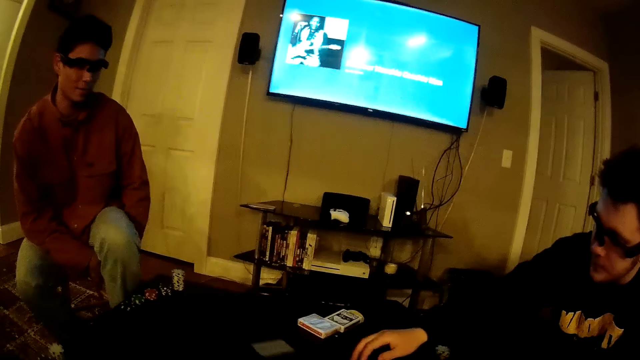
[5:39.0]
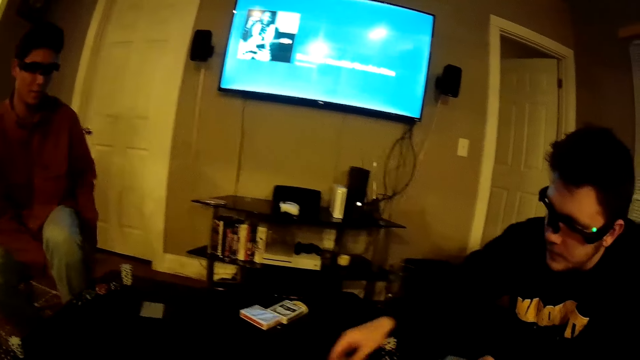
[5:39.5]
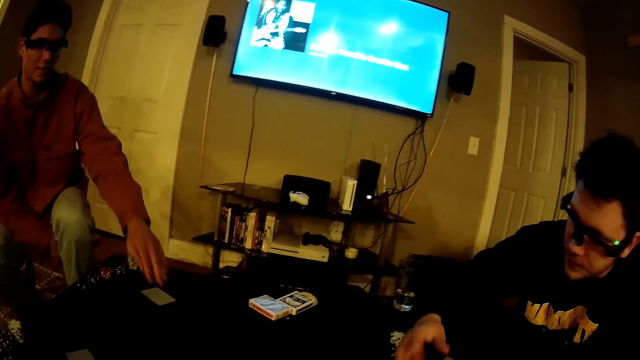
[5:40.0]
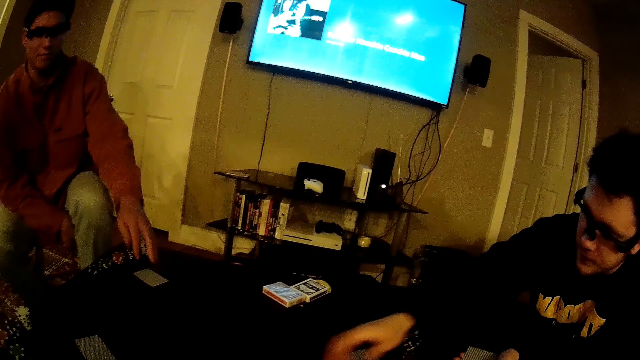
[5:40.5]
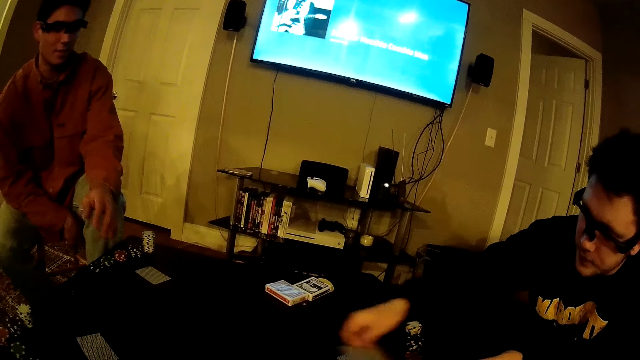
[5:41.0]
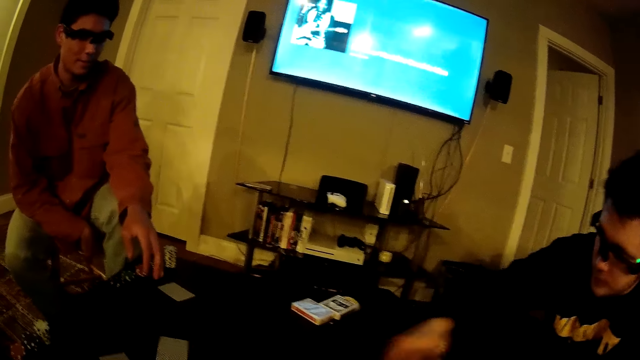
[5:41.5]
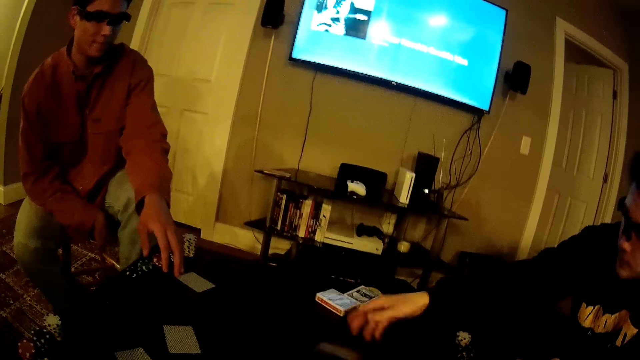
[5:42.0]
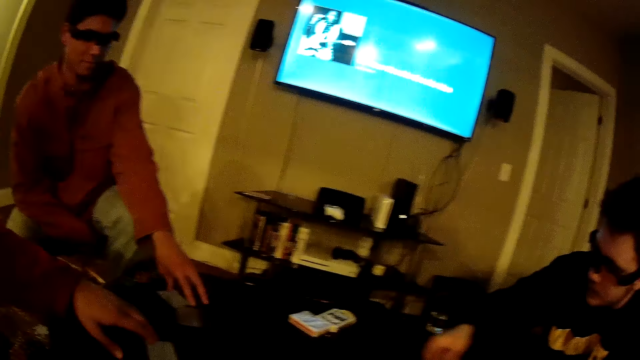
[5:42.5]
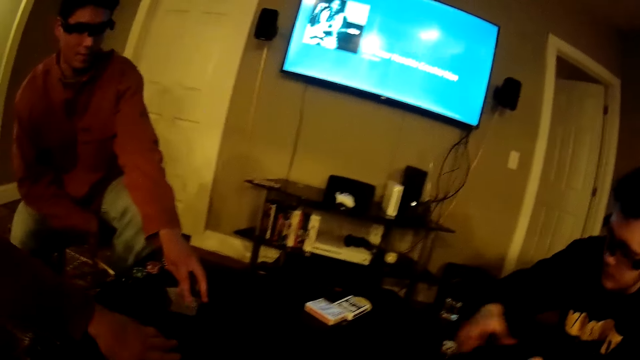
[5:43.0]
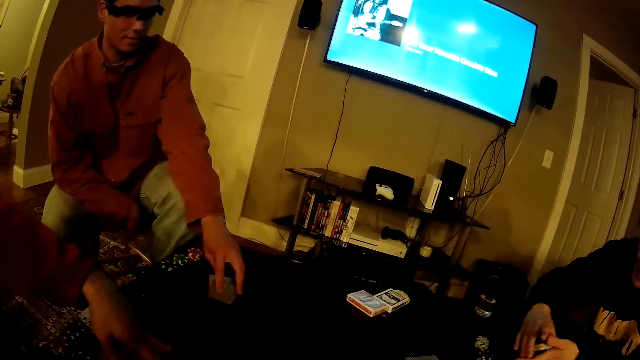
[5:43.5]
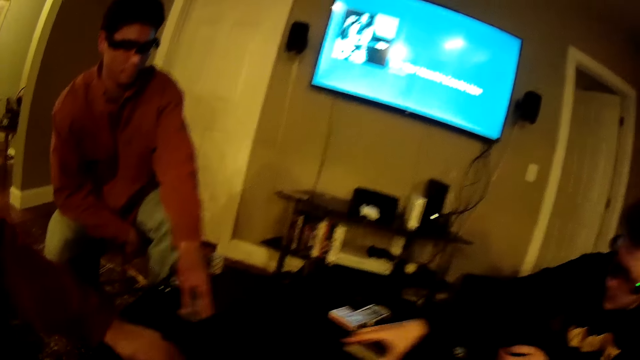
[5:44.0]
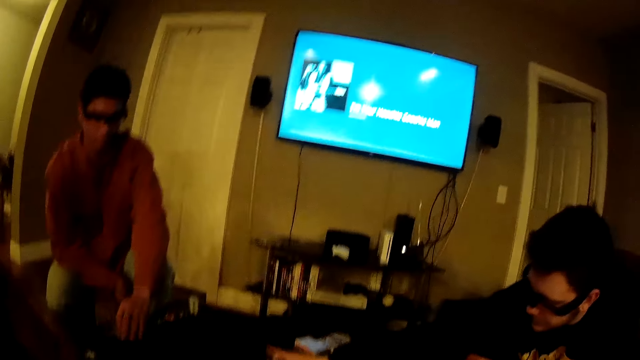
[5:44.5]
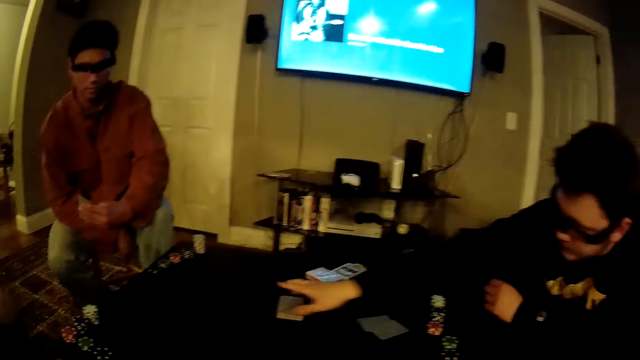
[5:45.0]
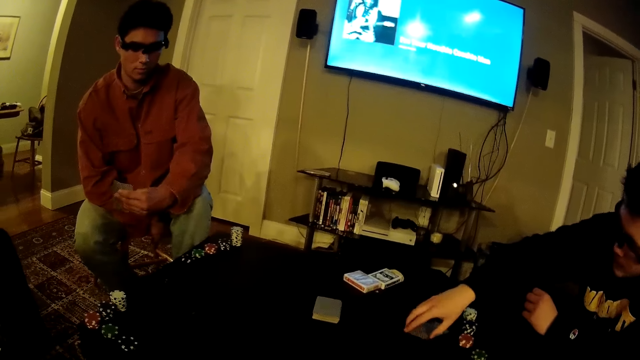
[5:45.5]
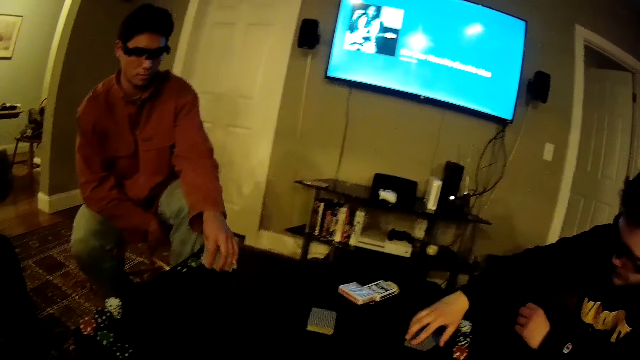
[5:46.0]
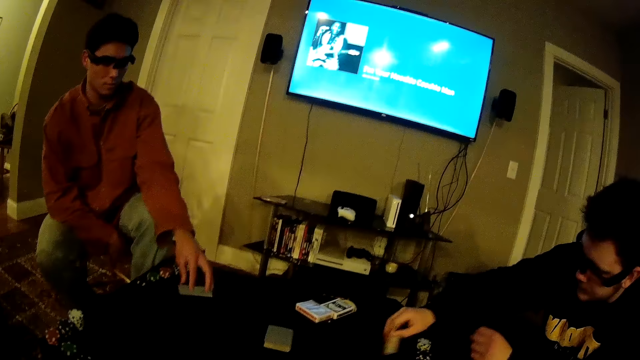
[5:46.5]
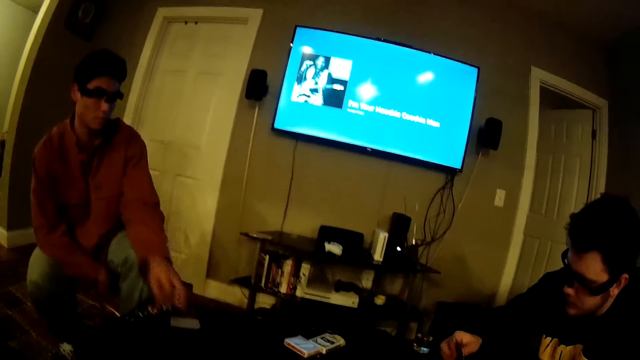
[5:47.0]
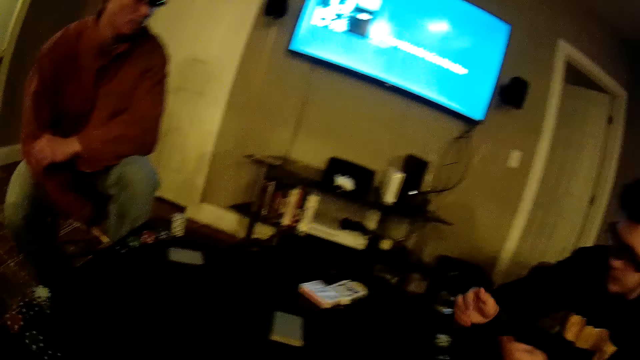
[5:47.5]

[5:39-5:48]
The camera wearer throws a card to a man. The man touches a card on the table with his left hand. The man picks a card from the table. Another man distributes cards on the table. A third man picks two cards with his left hand. The first man moves cards on the table. The first man picks two cards with his left hand. The second man drops the deck of cards in his right hand on the table and picks two cards from the table with his right hand. The first man places the cards in his left hand on the table.

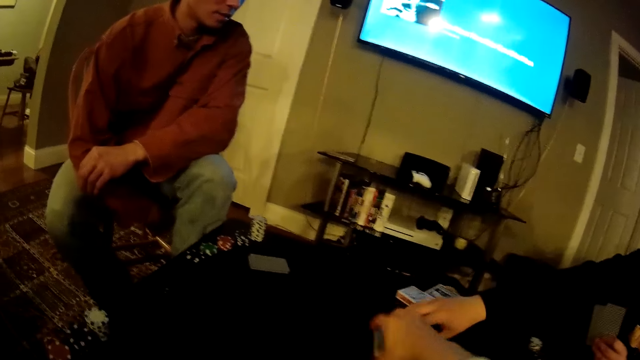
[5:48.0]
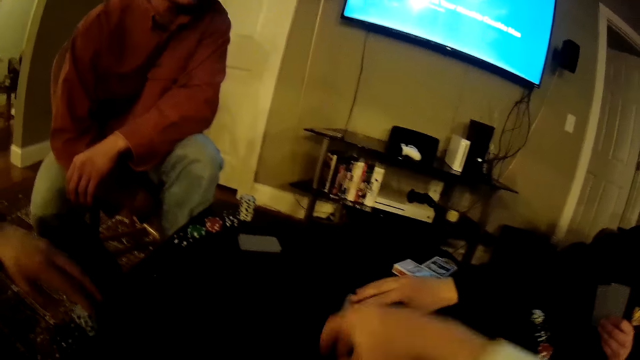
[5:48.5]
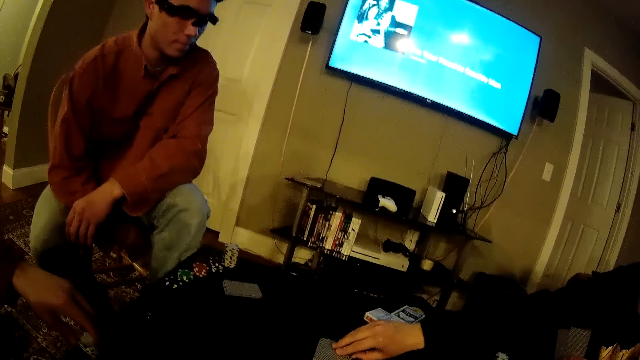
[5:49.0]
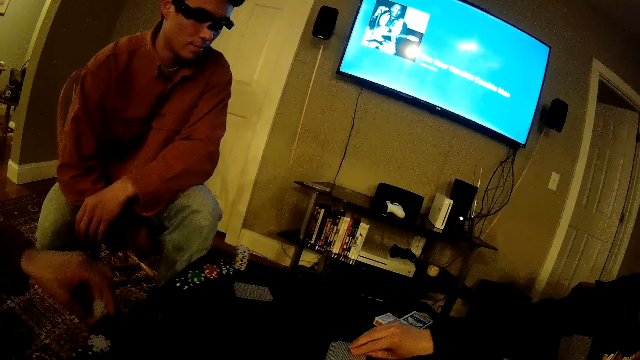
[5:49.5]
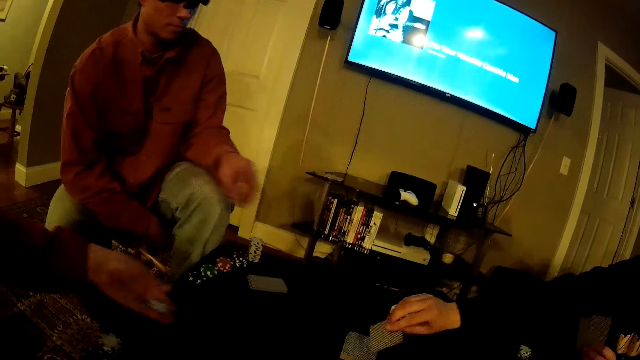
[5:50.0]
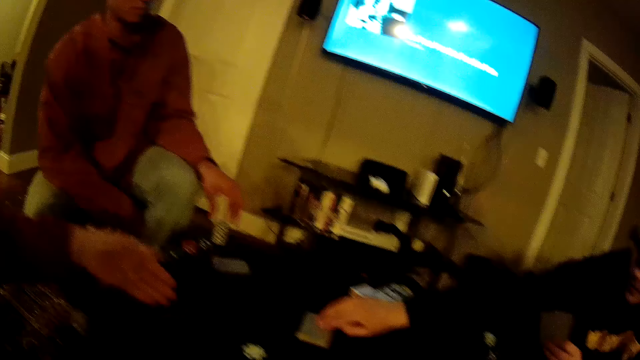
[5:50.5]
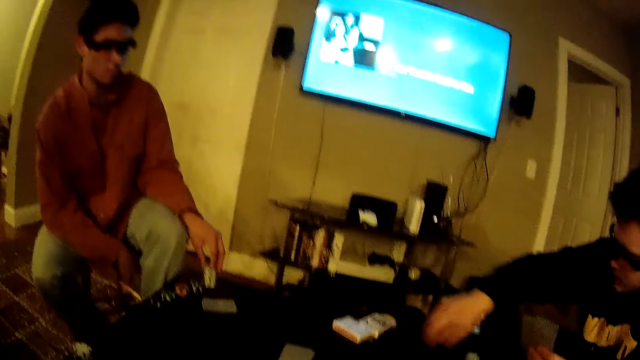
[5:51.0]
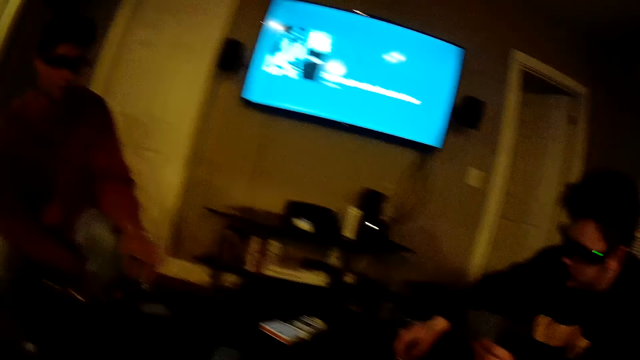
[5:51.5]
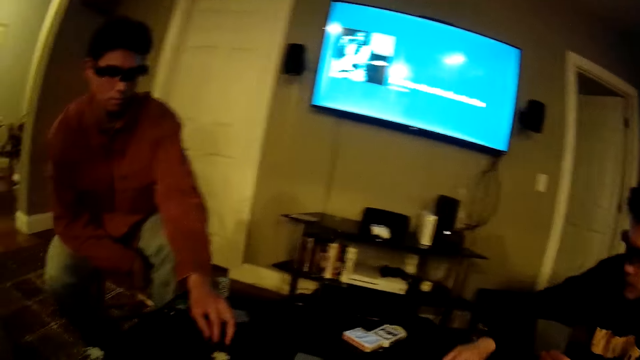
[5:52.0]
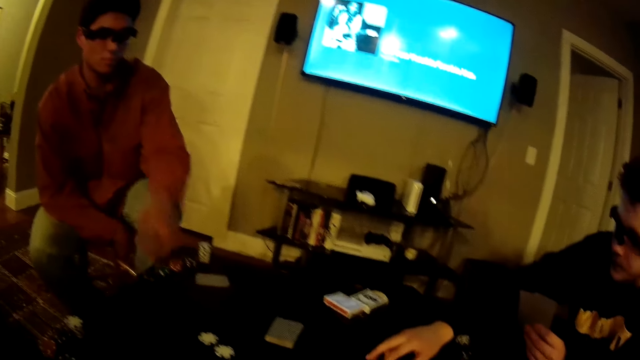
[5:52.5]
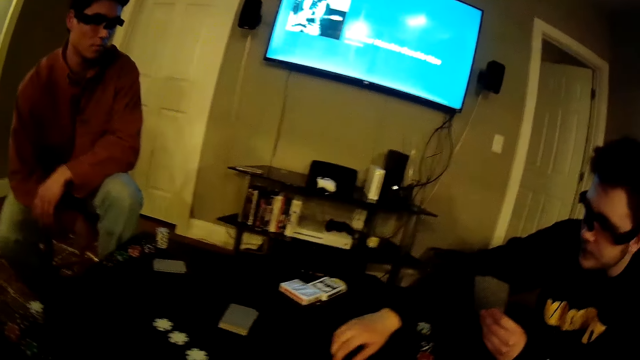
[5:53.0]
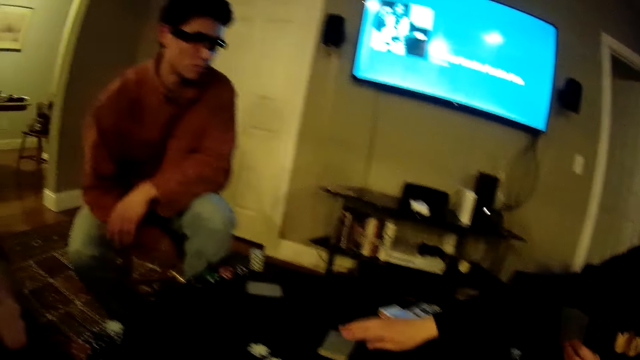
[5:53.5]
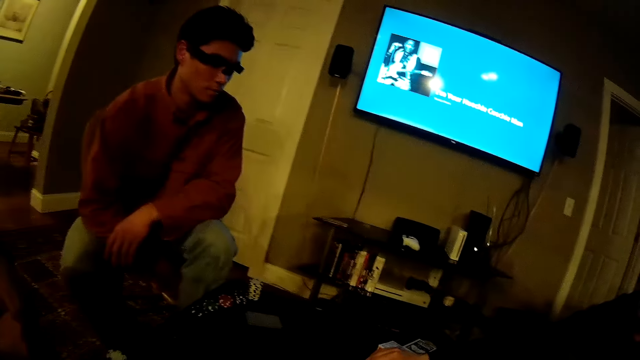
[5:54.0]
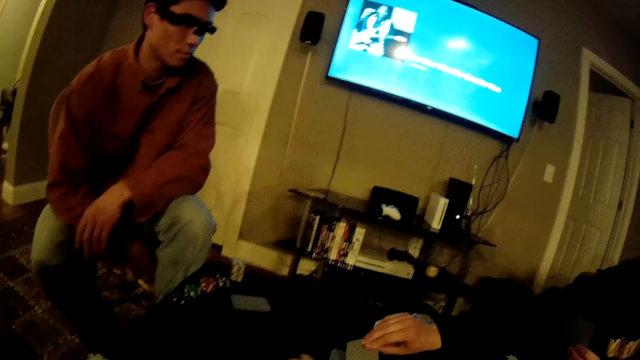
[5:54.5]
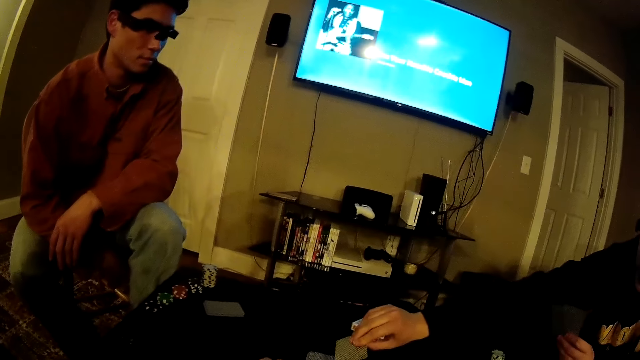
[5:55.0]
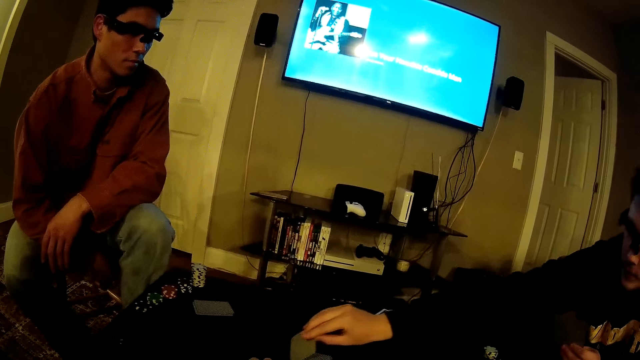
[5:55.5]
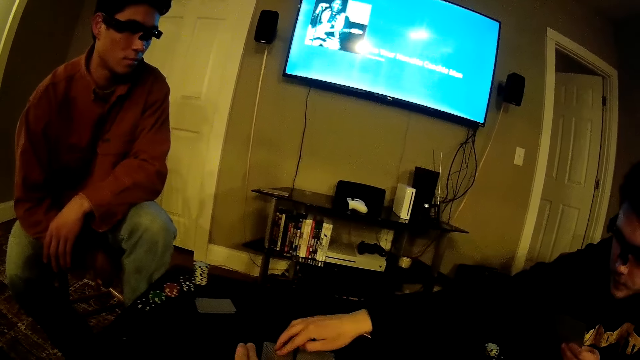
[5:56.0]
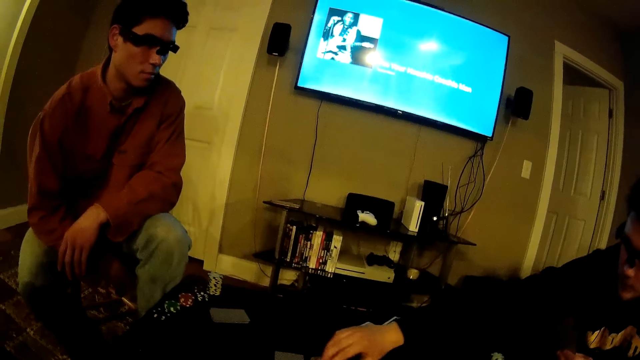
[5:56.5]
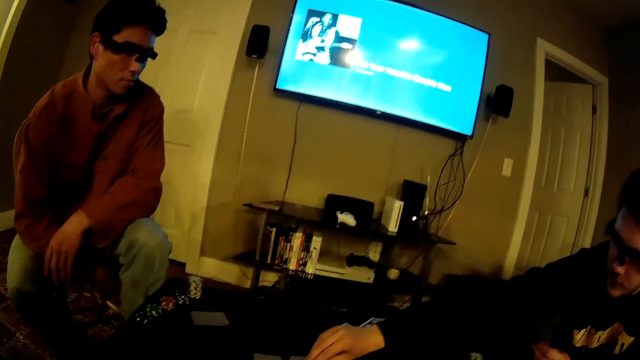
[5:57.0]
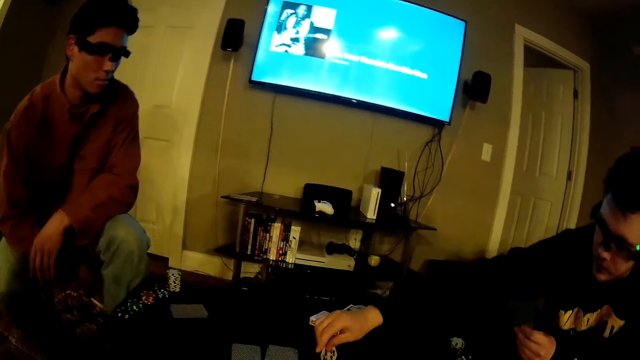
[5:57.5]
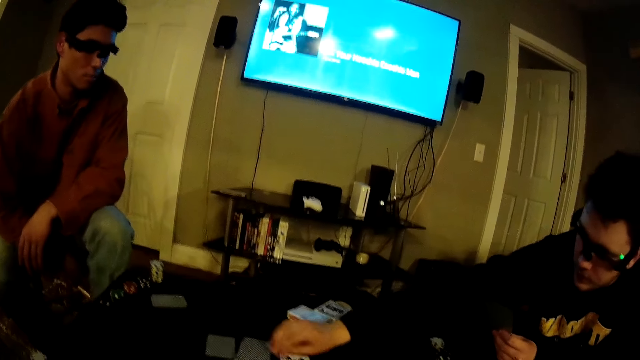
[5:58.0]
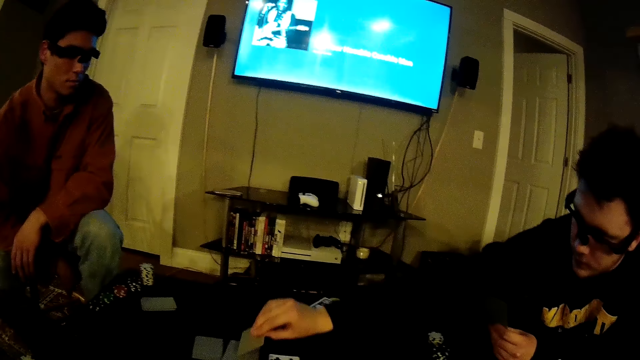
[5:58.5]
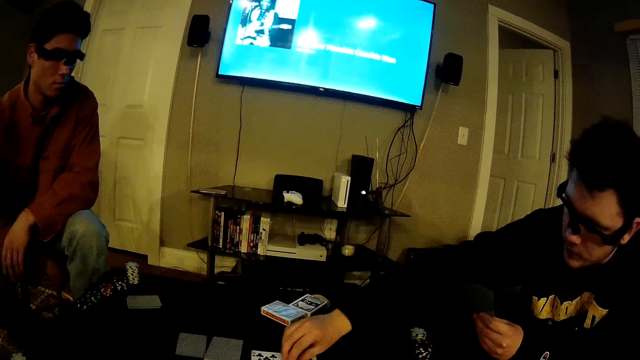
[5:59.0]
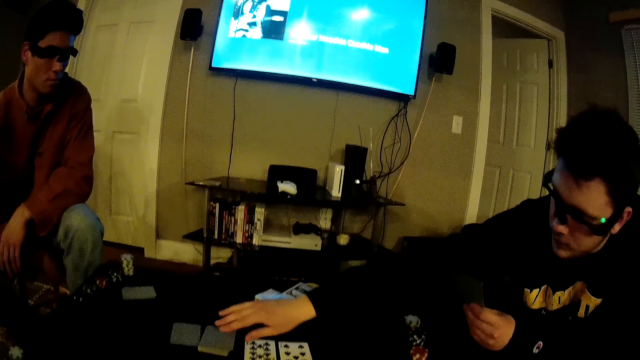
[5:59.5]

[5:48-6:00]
The camera wearer converses with a man. He picks a card from the table and touches the deck of cards with his right hand. Another man touches his cards with his left hand. The first man picks a poker chip on the table with his left hand. The second man raises a card from the deck of cards with his right hand. The first man throws the poker chip on the table. The second man places the card in his right hand on the deck of cards. The first man places chips on the table. A third man picks a poker chip on the table with his left hand. The third man places the poker chip in his left hand on the table. The camera wearer converses with the second man. The second man picks a card from the deck of cards with his right hand. The camera wearer touches the table with his right hand. The second man places the card in his right hand on the table and flips three cards with his right hand.
